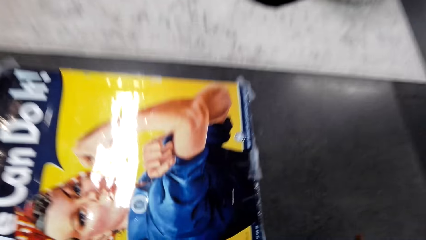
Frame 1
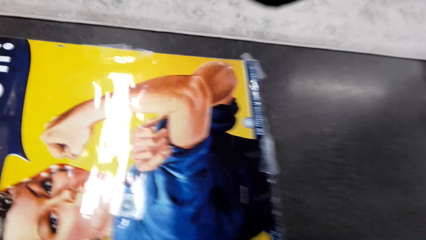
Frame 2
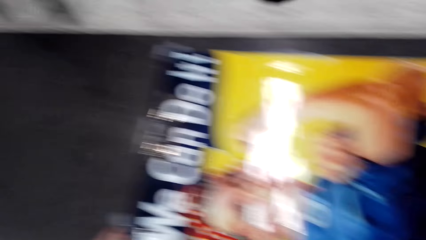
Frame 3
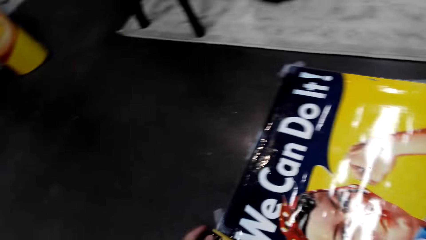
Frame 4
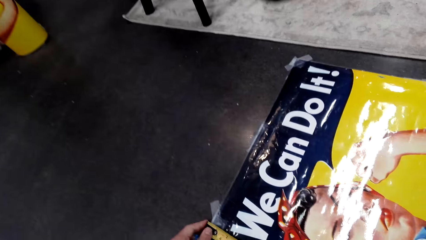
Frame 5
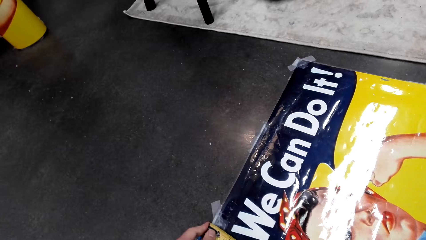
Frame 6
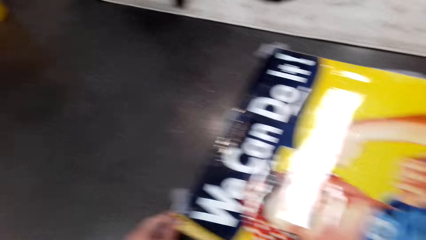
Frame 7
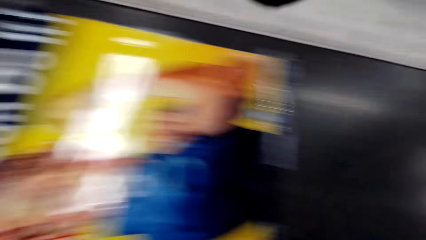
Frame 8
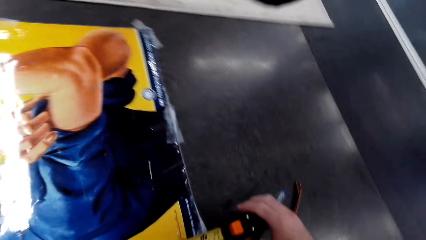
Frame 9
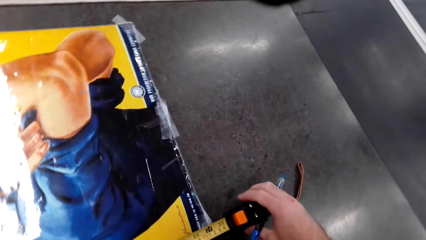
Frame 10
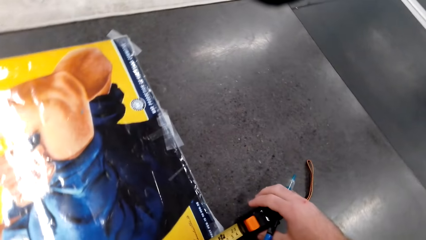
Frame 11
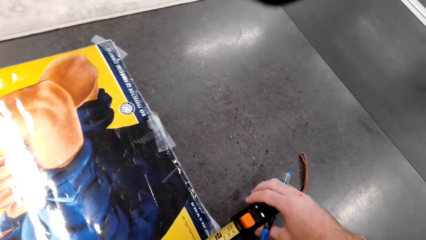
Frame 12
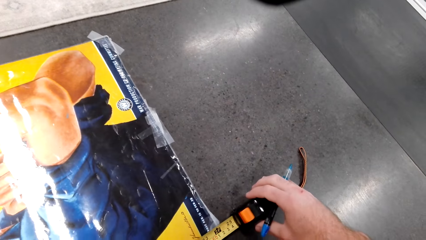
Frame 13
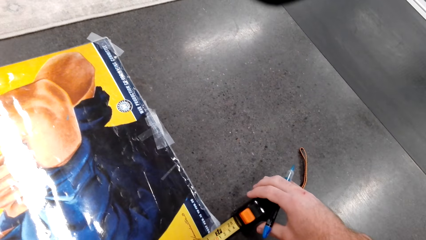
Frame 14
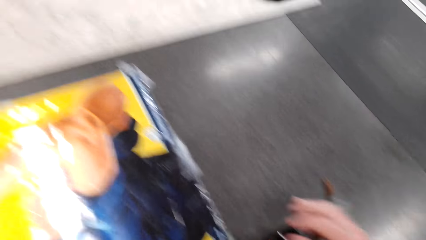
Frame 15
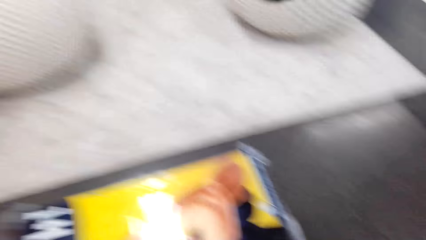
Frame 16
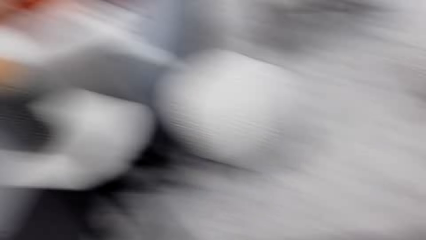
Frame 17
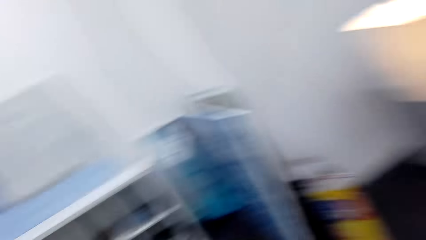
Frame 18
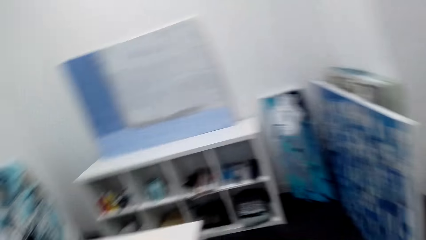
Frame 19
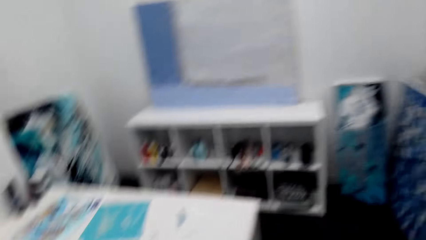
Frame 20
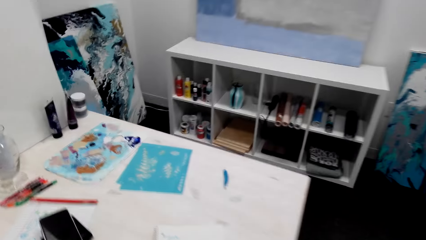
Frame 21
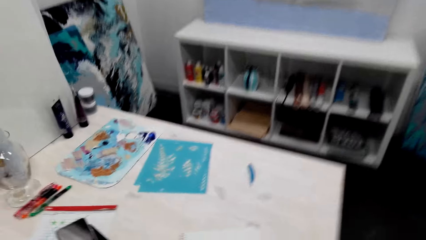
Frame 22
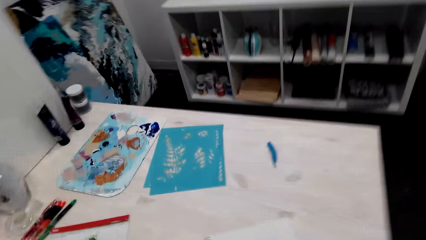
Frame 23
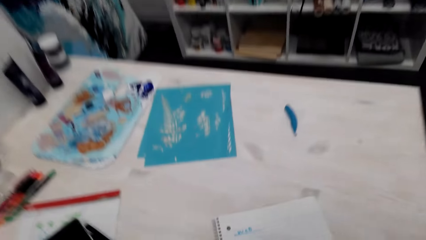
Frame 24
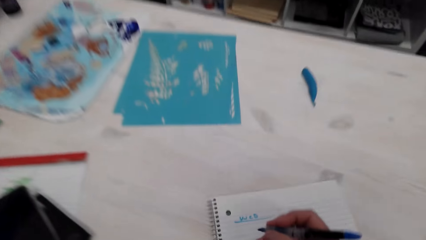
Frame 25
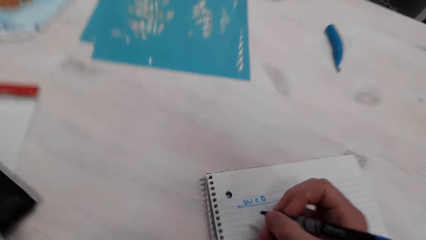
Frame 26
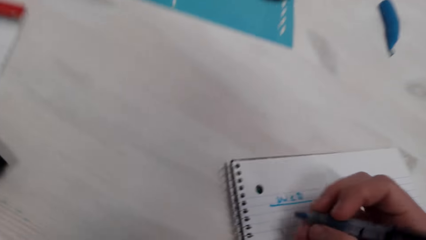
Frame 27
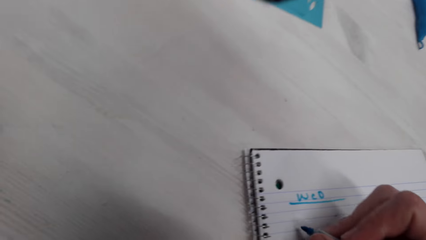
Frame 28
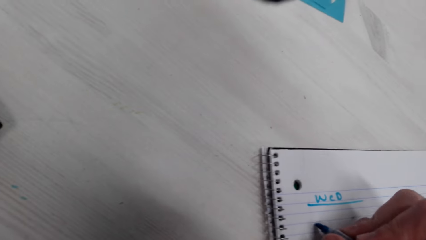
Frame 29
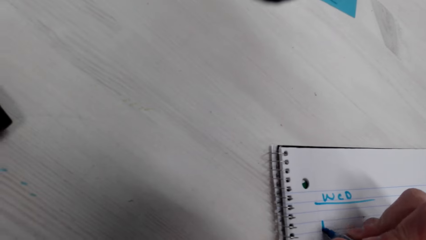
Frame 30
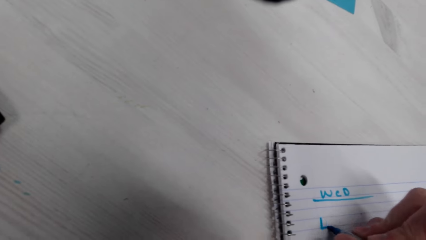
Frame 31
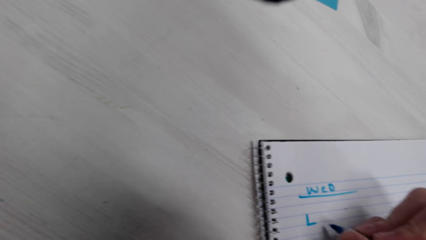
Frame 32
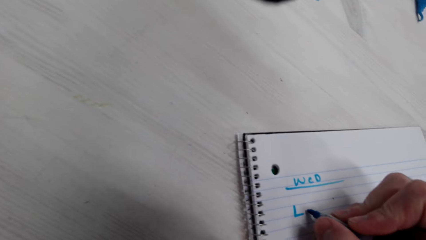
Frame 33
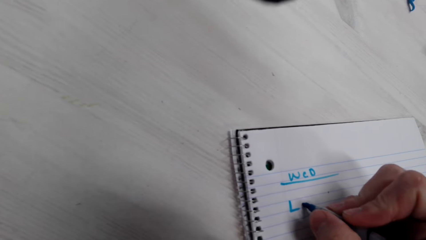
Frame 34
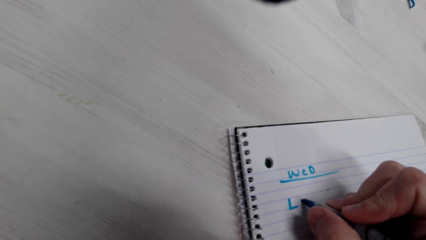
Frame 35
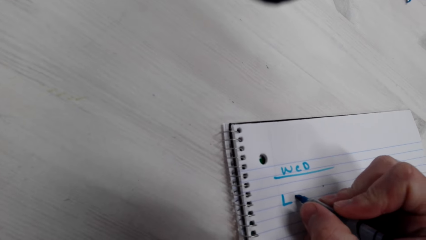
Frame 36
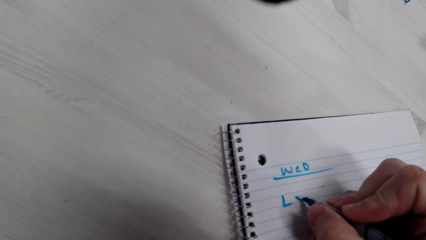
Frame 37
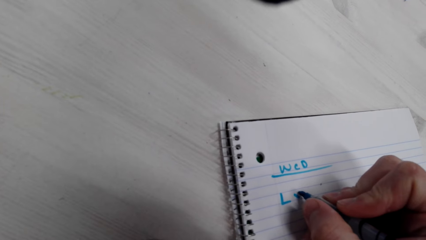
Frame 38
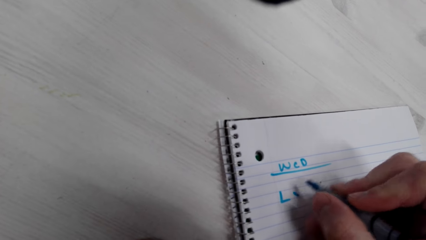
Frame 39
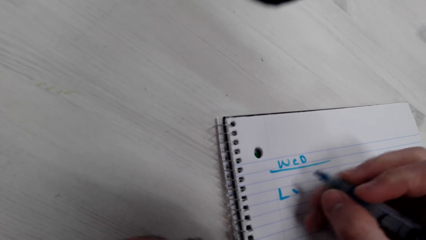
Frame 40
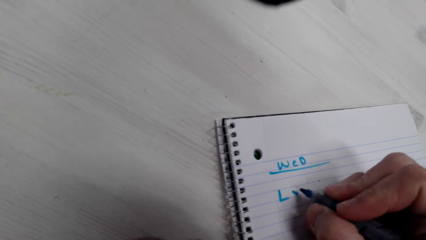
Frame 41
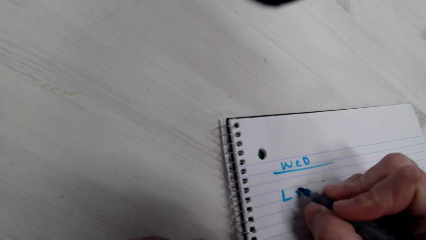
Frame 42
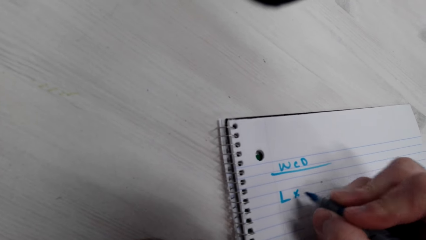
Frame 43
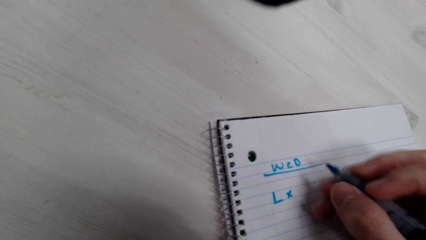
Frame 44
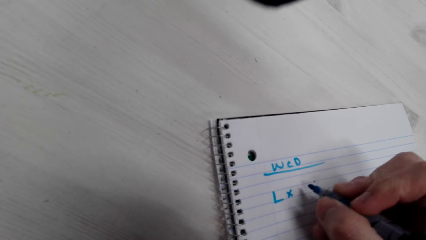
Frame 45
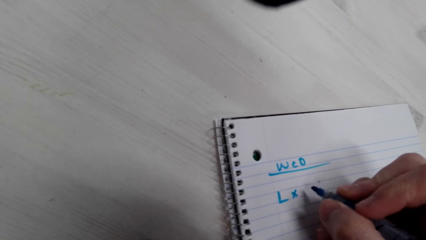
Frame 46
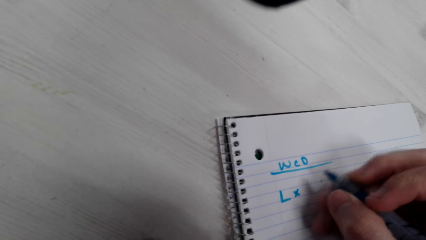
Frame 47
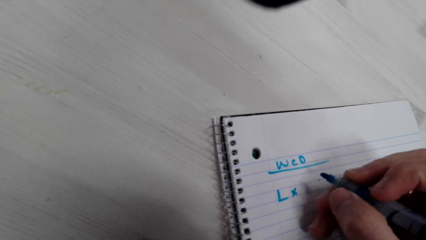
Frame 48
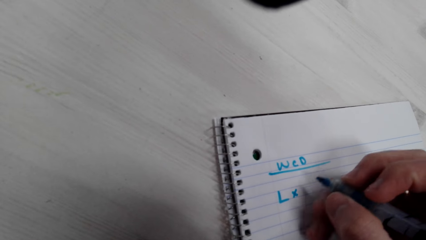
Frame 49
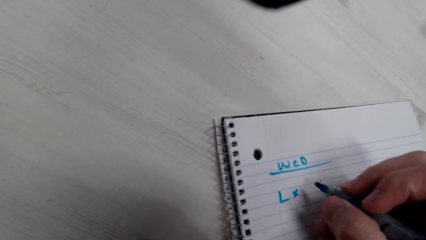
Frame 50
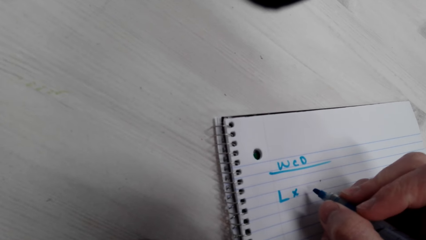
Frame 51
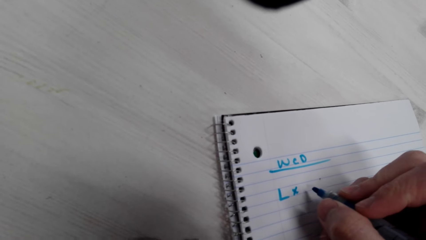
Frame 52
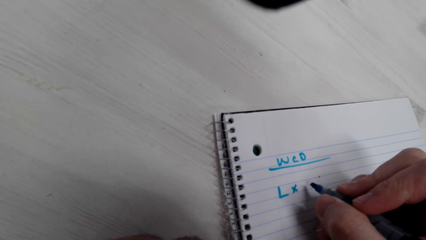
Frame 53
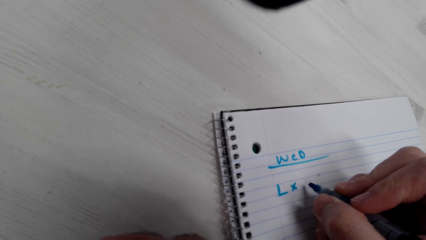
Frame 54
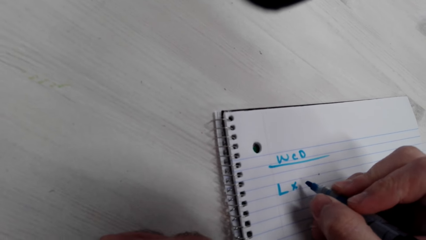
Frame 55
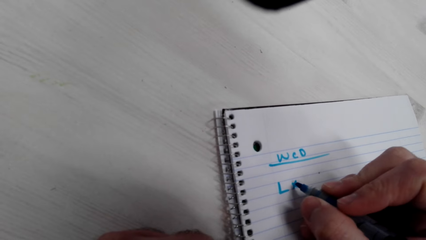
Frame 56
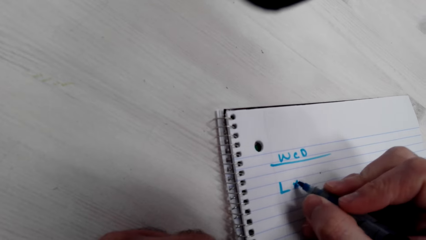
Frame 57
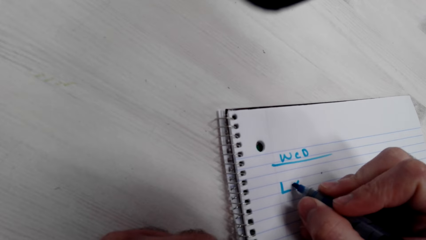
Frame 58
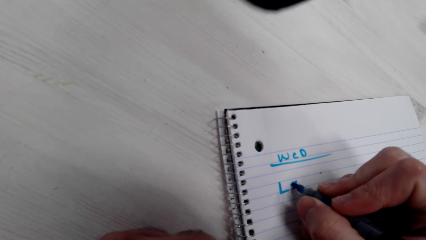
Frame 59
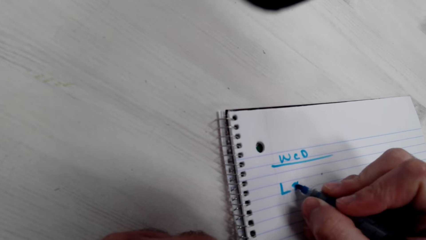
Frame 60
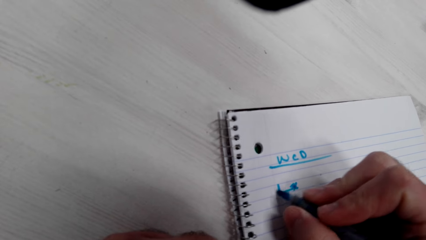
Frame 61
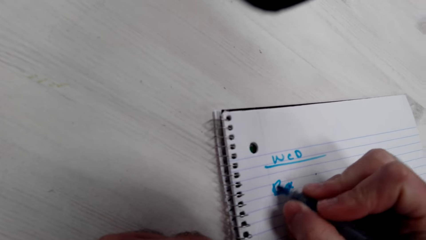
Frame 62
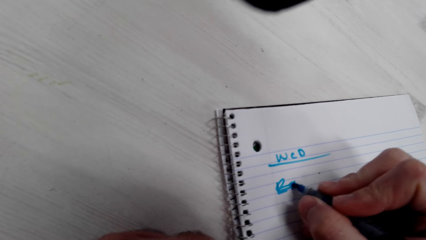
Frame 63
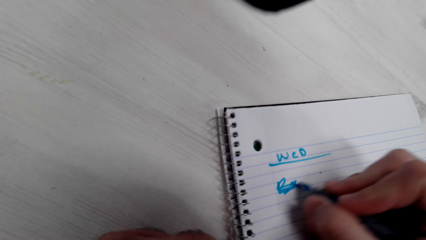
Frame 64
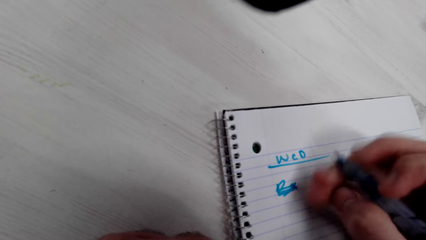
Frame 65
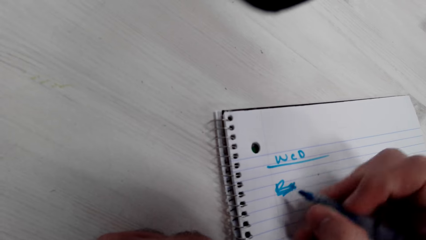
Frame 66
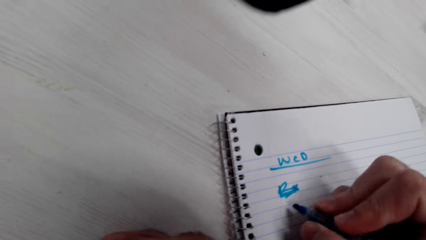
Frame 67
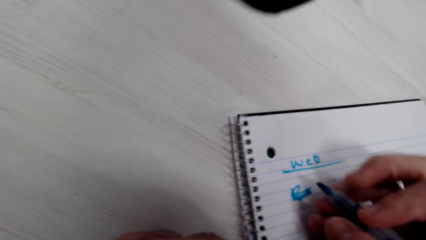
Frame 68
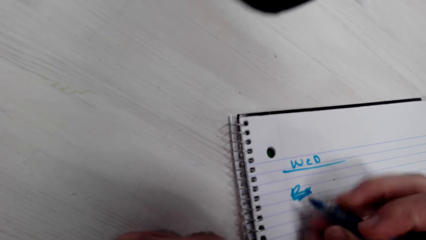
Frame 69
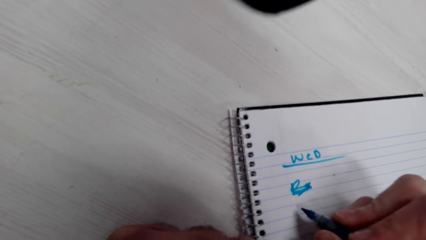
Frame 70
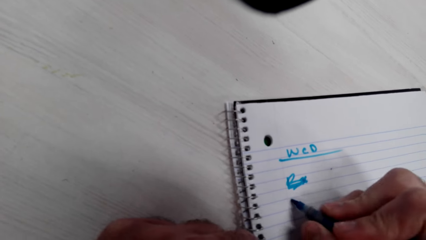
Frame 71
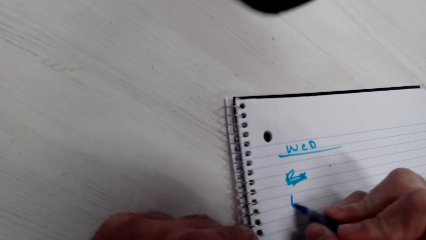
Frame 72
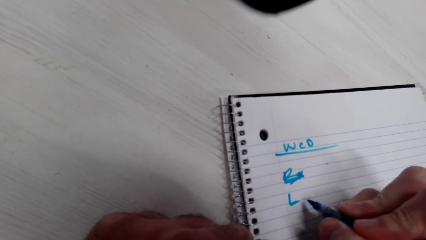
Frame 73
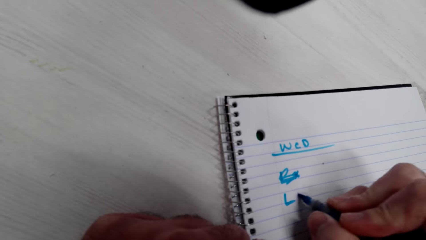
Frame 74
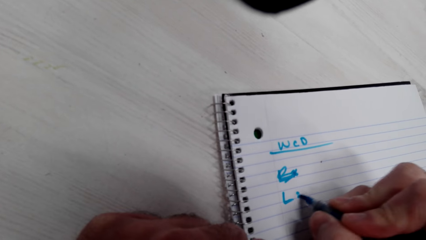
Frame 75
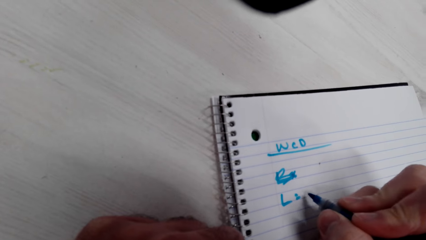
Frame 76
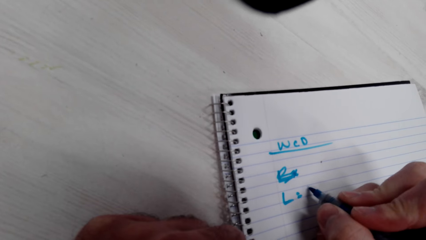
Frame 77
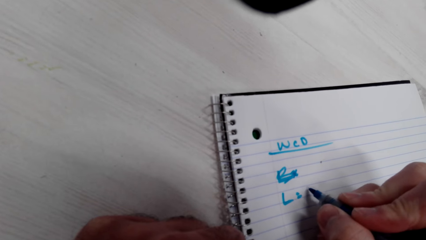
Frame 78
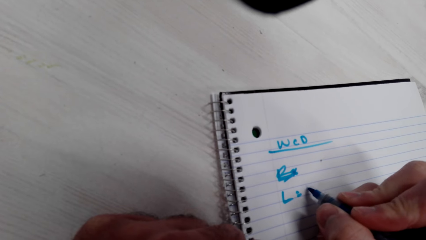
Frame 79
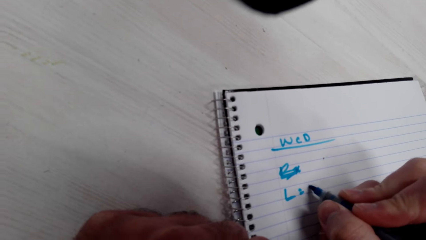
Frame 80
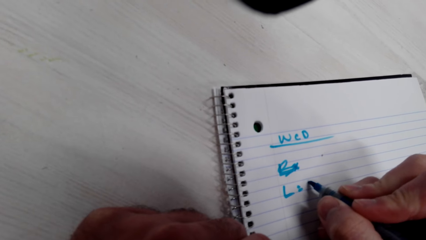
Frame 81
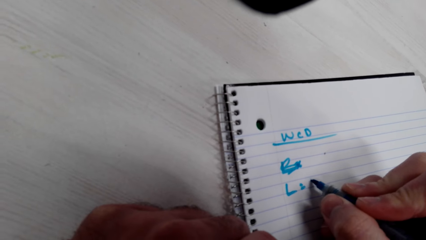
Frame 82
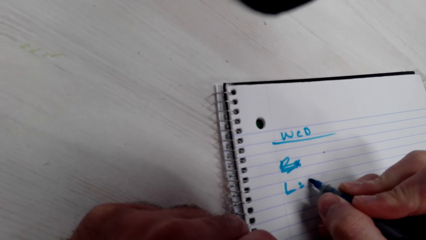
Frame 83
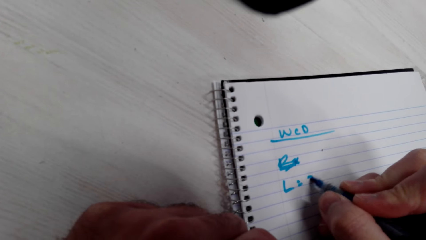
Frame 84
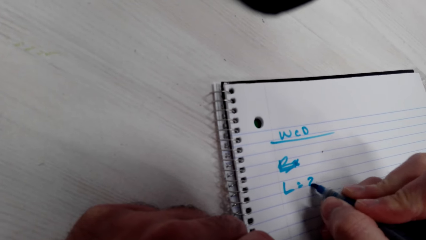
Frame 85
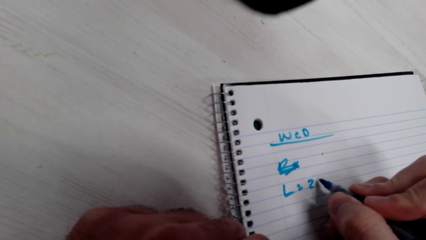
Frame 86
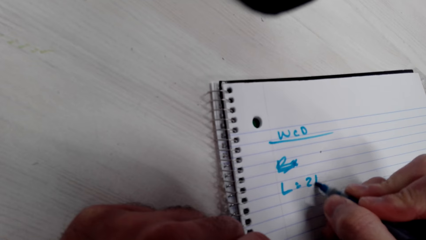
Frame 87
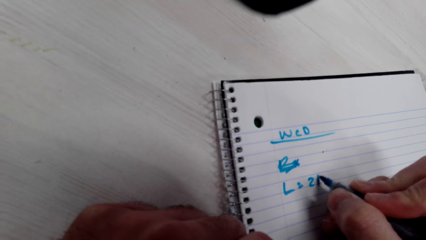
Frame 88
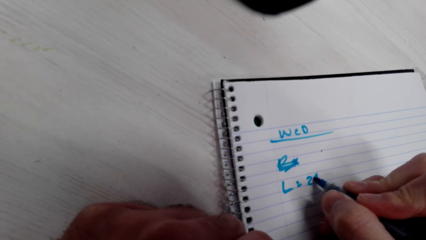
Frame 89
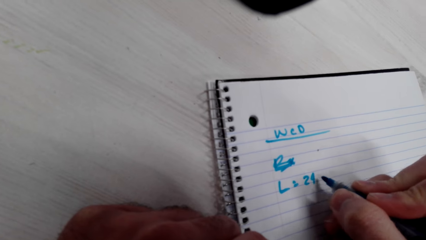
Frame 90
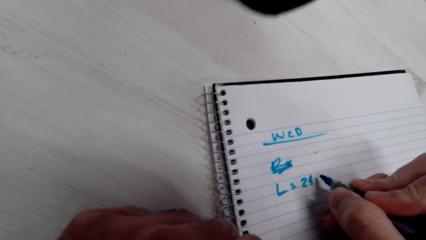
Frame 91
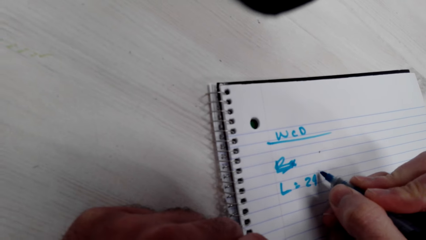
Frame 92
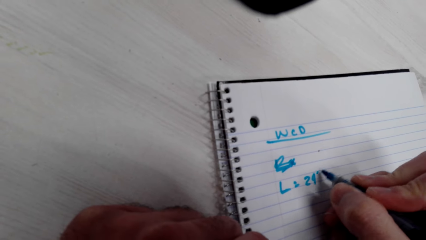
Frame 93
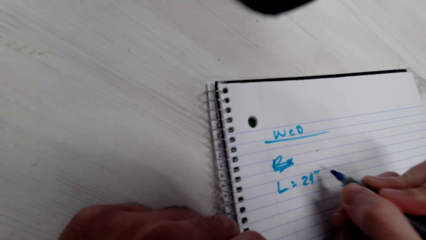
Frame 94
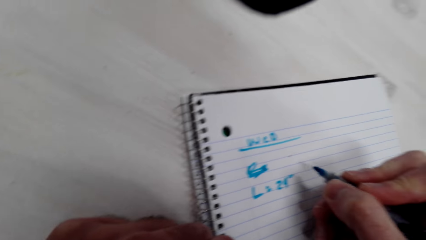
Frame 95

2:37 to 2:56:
The camera wearer looks at the decoration. They walk toward the table. They write on the book.
